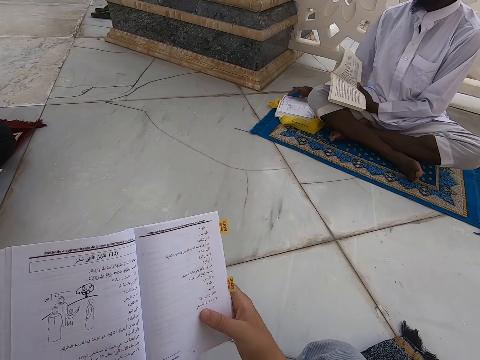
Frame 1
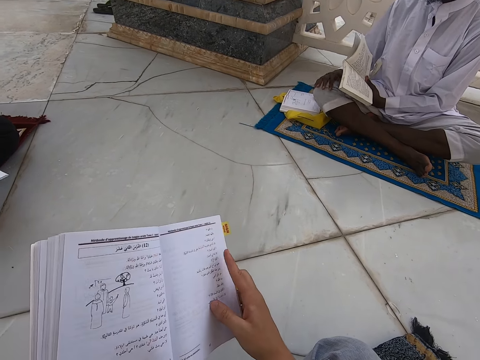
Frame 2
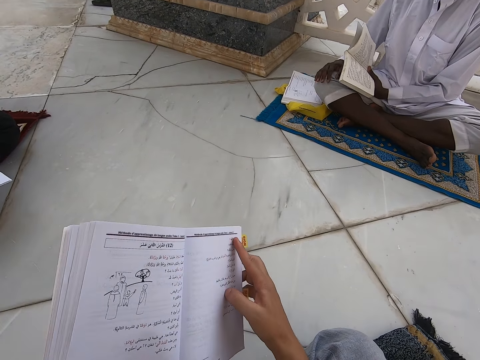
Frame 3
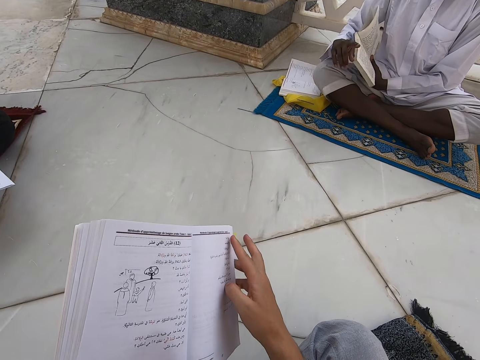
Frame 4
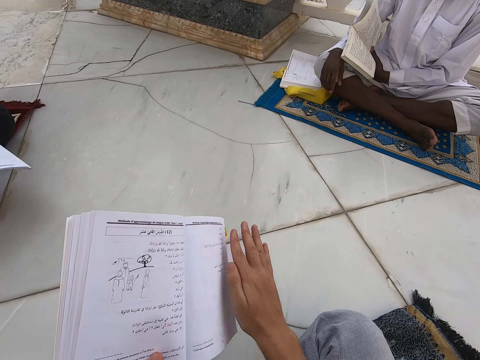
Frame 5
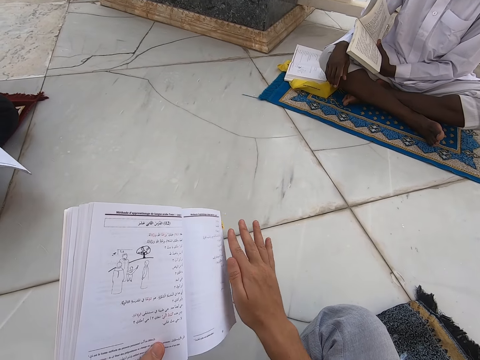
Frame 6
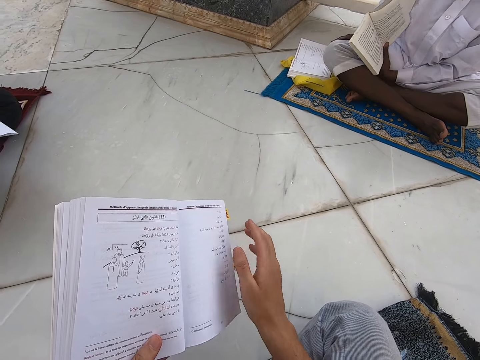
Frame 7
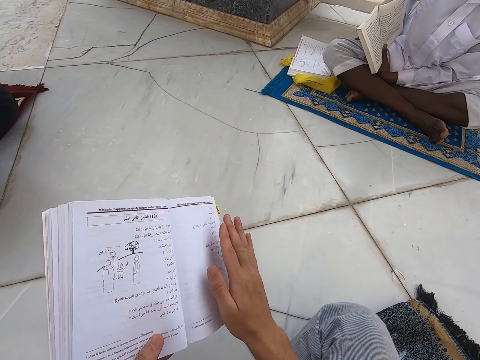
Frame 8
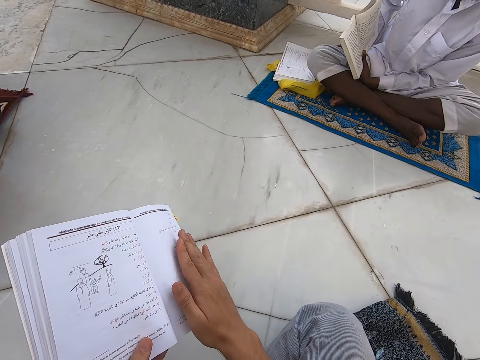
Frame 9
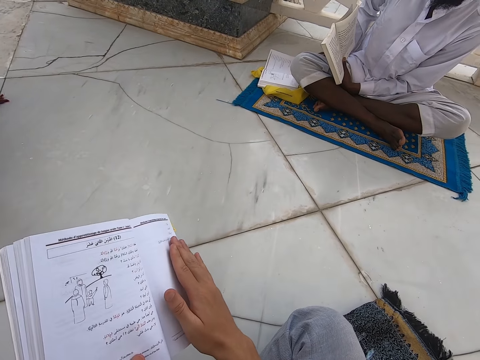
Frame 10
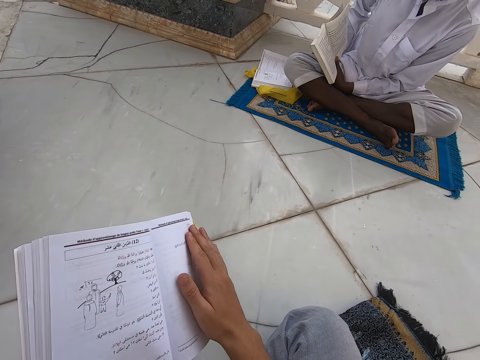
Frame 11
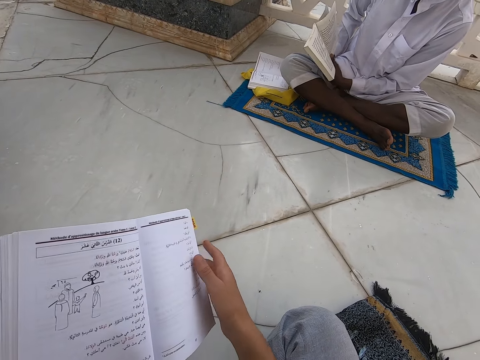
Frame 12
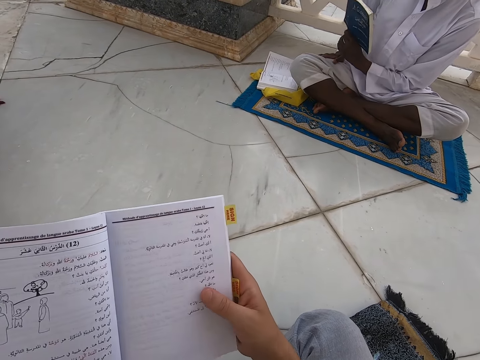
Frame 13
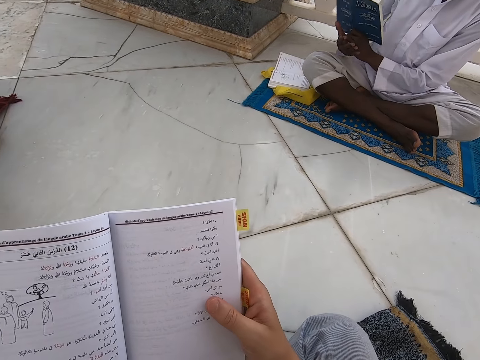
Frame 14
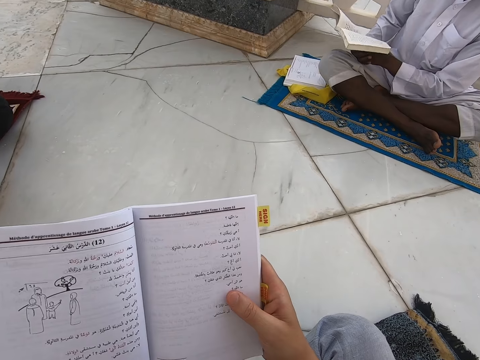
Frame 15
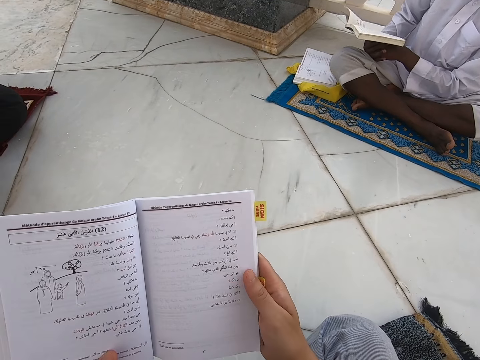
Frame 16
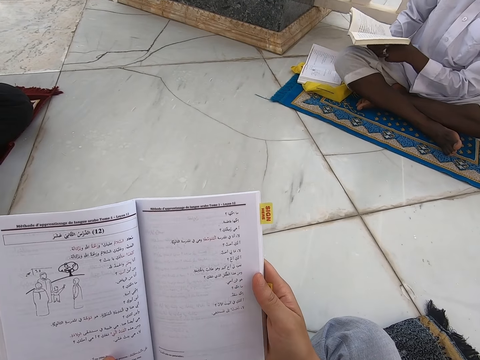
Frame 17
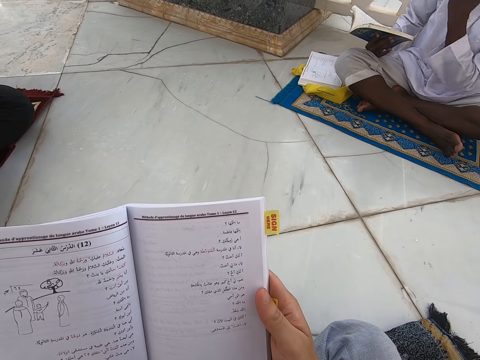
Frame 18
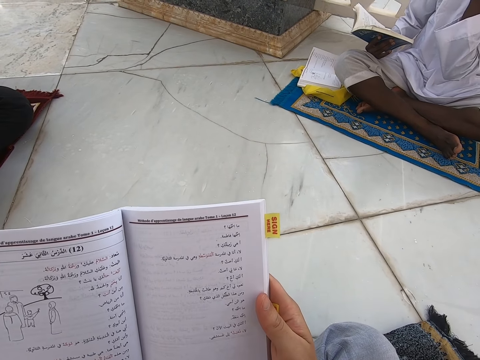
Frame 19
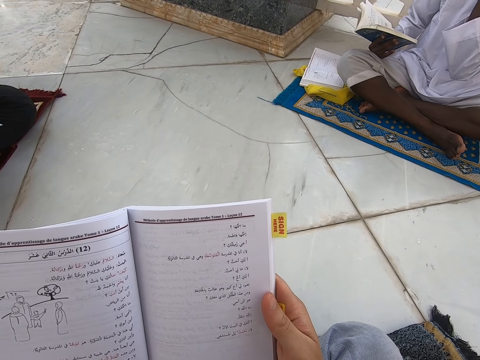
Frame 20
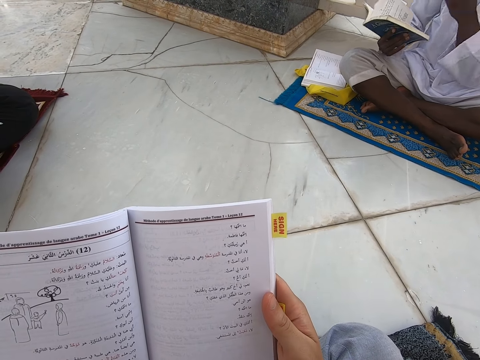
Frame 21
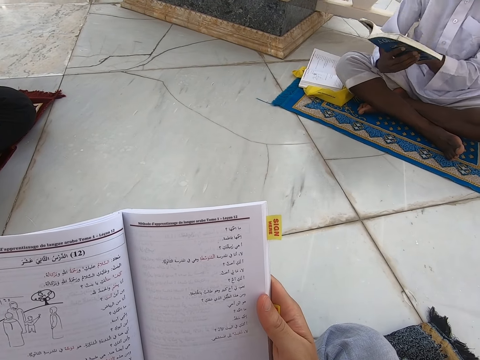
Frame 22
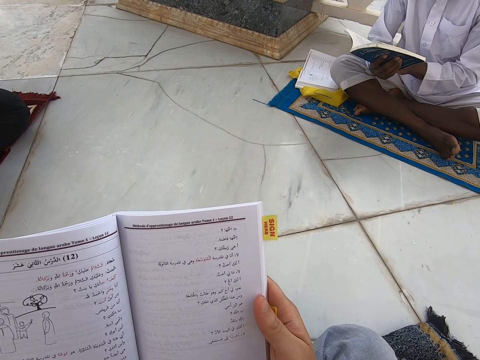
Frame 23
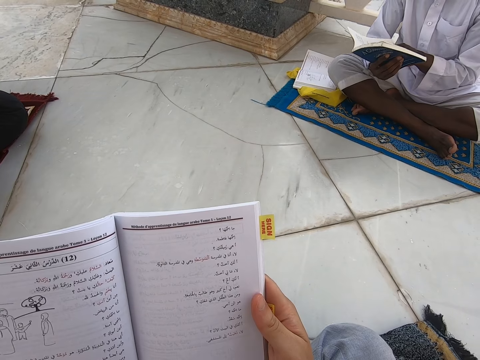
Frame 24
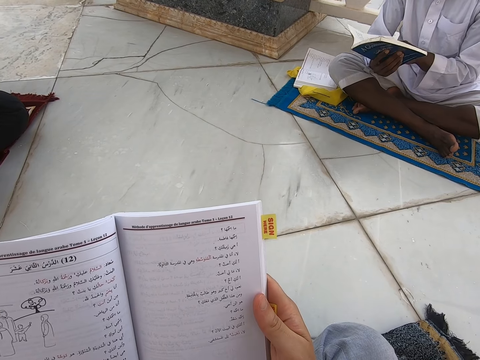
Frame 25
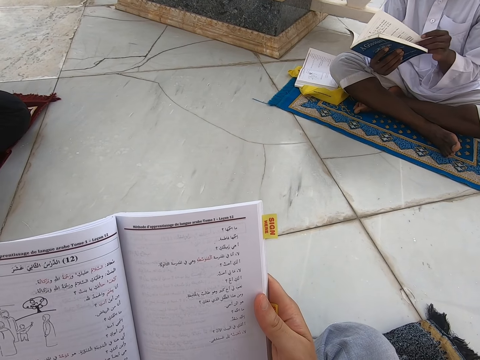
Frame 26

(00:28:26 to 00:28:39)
The camera wearer wipes the page with the finger tips of the right hand. They hold the book with both hands and read the book.

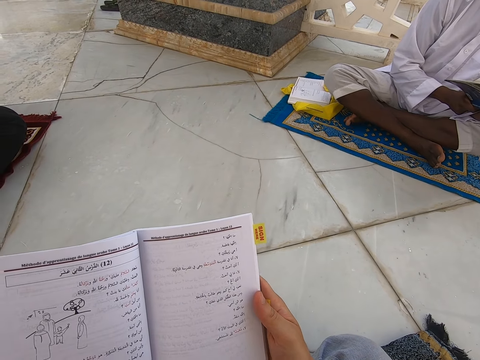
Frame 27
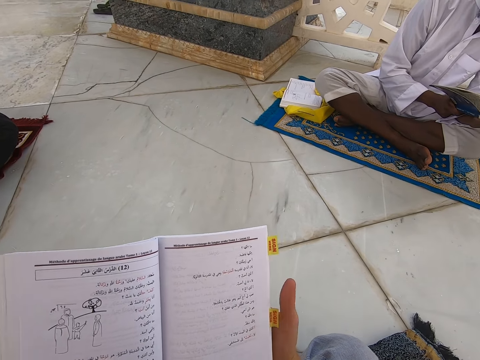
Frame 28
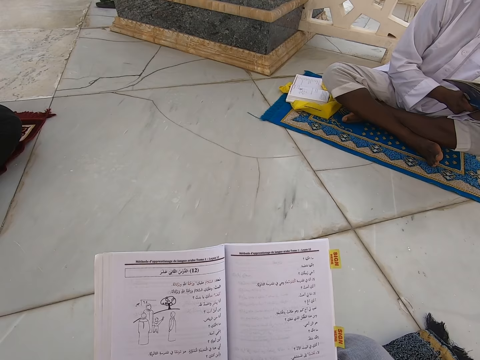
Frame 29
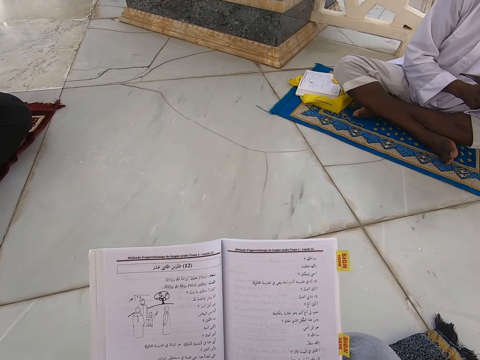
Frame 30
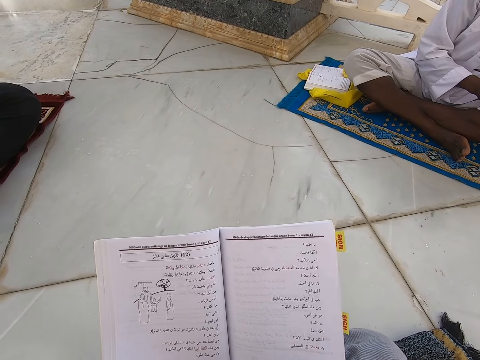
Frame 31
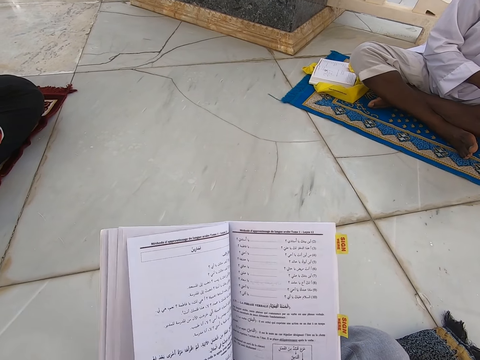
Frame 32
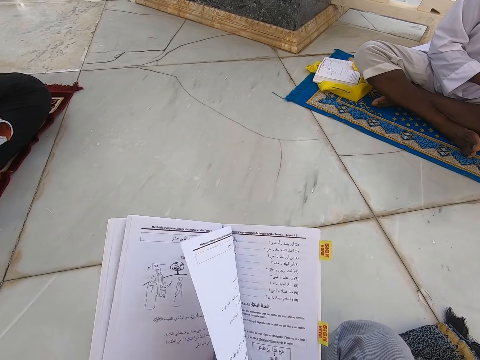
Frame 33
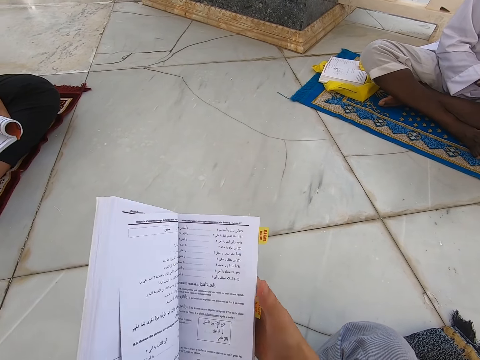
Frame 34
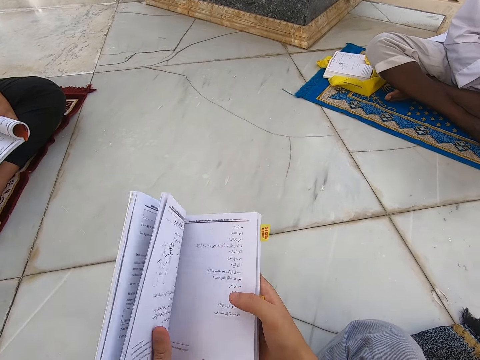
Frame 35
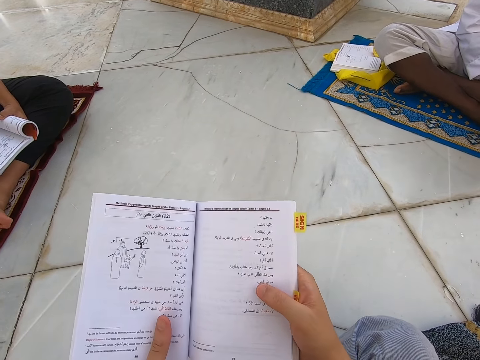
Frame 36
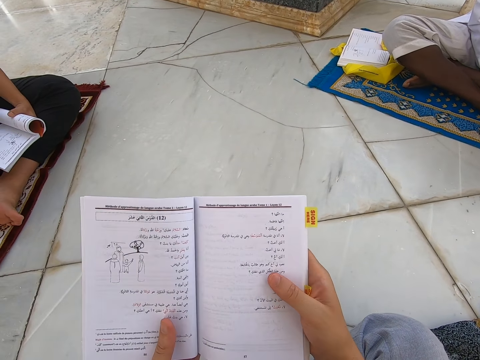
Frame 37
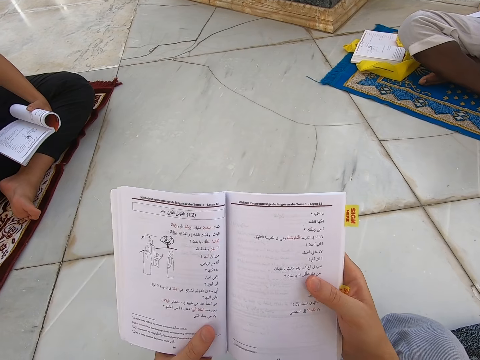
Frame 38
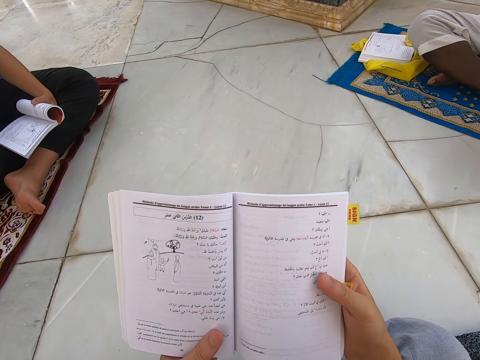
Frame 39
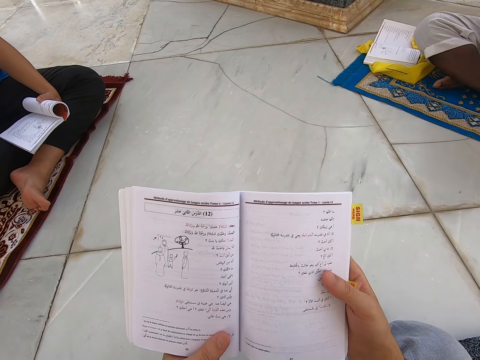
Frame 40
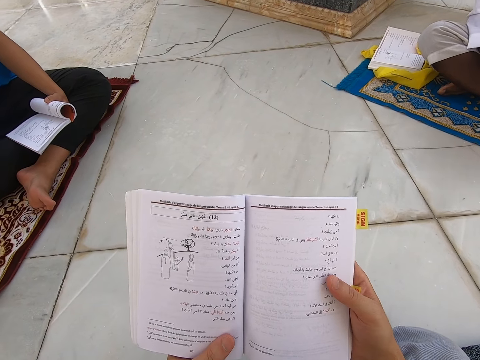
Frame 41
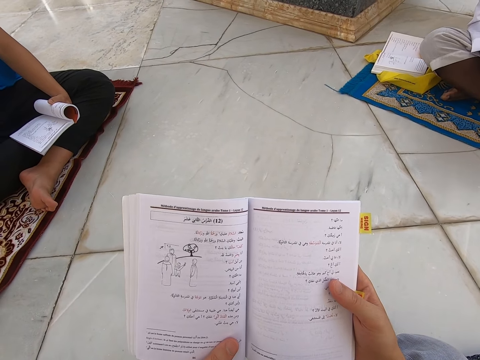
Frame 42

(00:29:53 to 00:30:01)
The camera wearer opens the next page.

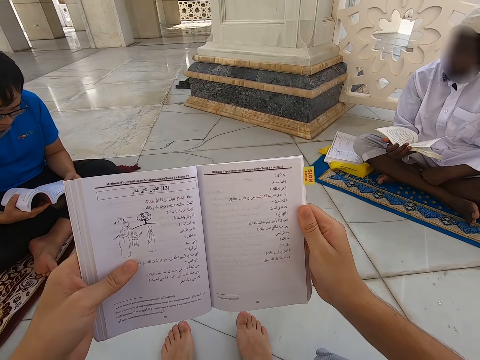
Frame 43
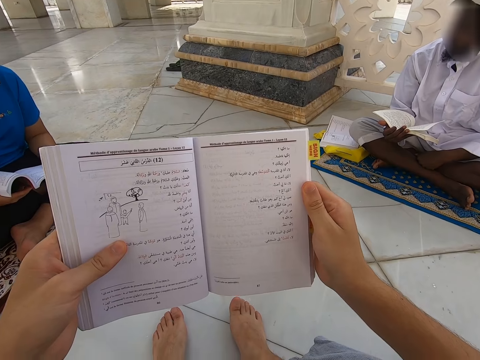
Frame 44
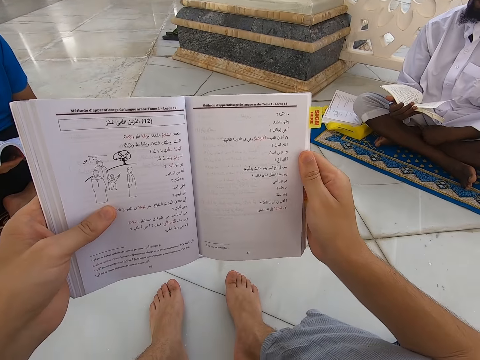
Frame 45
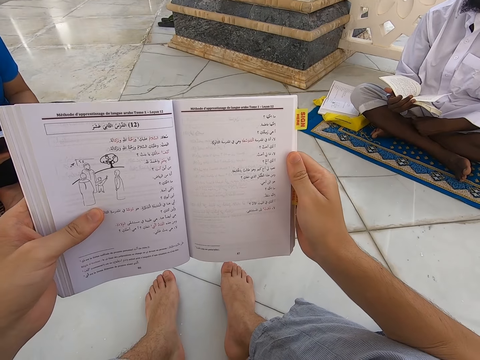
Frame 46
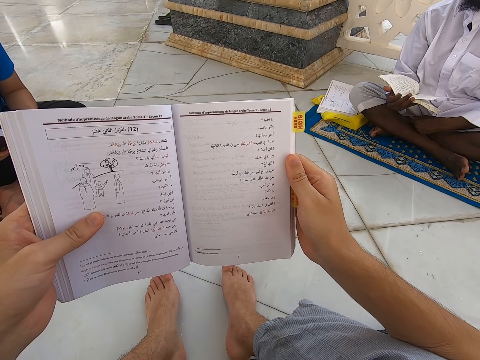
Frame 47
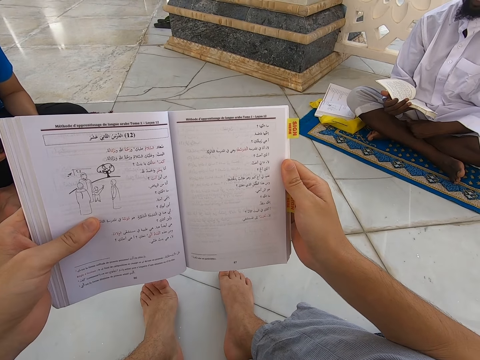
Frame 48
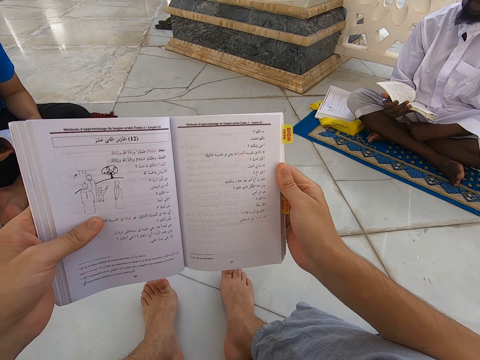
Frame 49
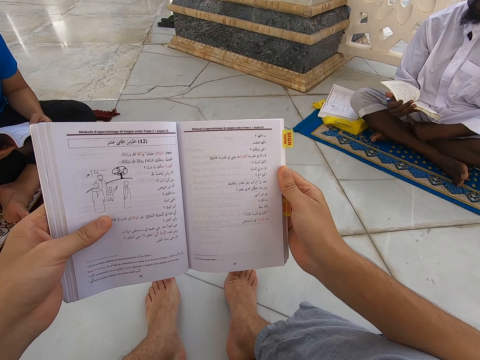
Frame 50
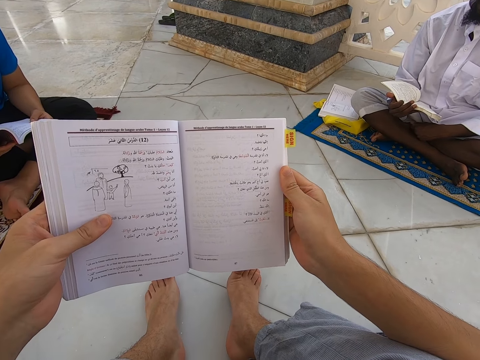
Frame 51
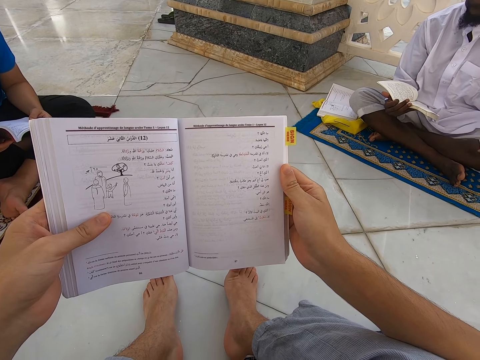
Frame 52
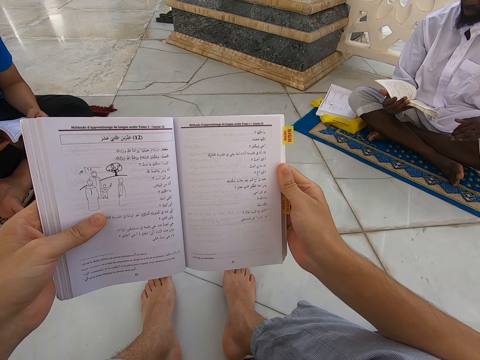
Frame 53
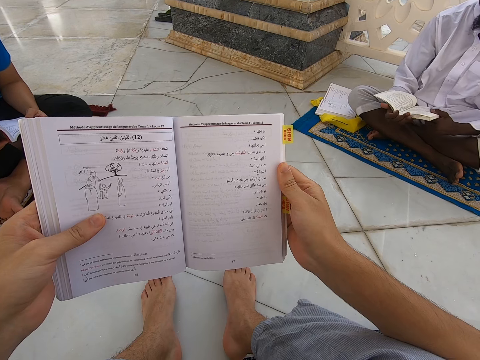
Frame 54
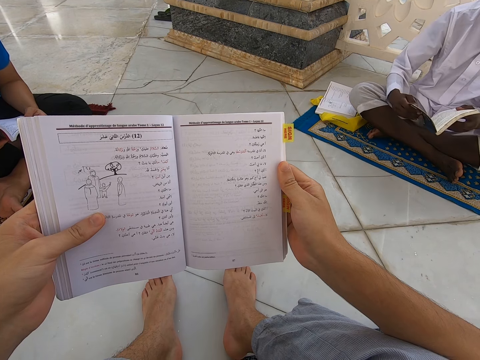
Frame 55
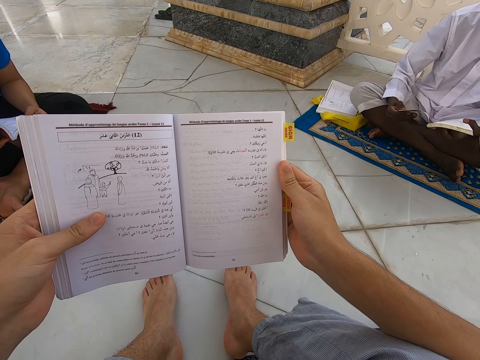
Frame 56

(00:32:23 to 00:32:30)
The camera wearer reads a book.
